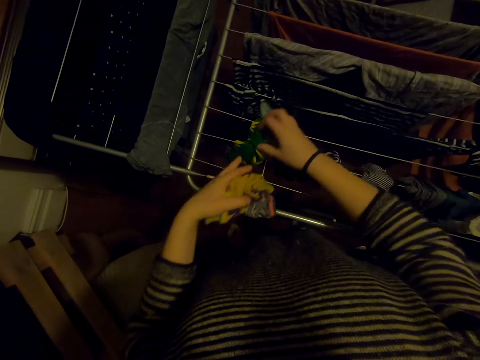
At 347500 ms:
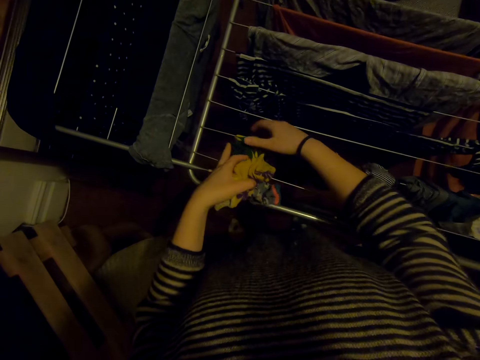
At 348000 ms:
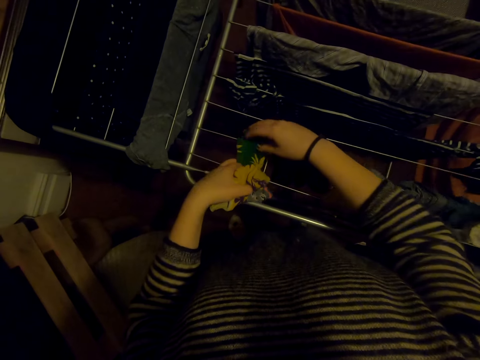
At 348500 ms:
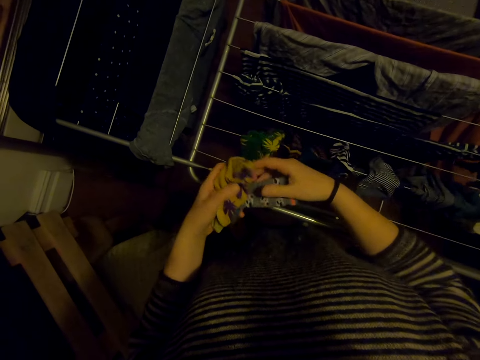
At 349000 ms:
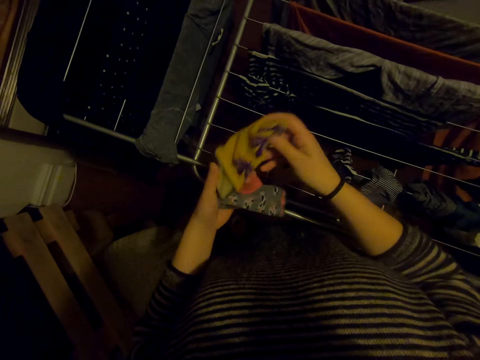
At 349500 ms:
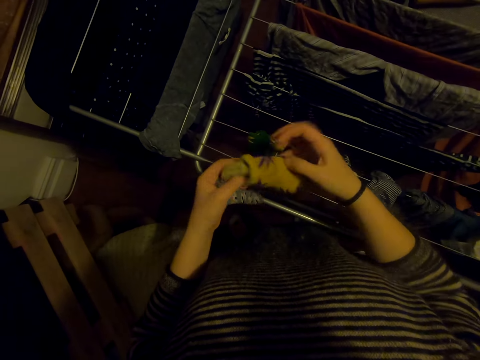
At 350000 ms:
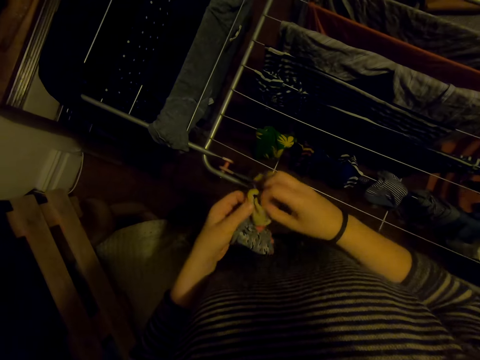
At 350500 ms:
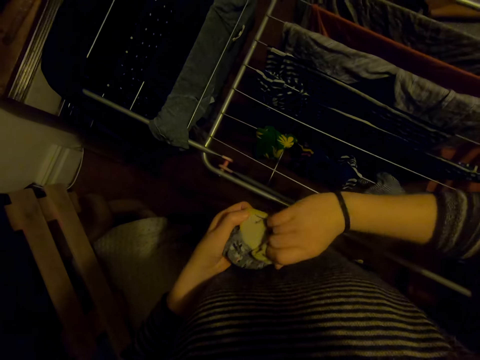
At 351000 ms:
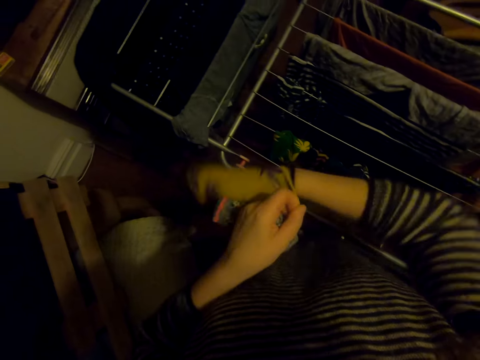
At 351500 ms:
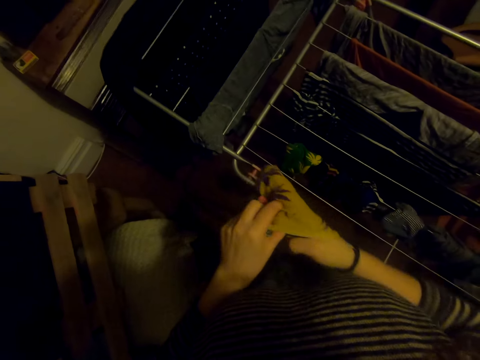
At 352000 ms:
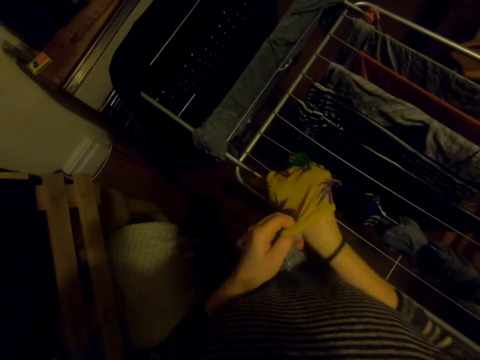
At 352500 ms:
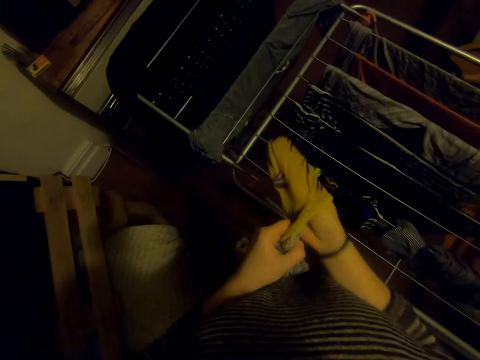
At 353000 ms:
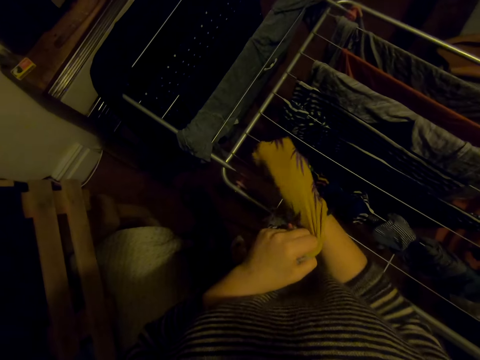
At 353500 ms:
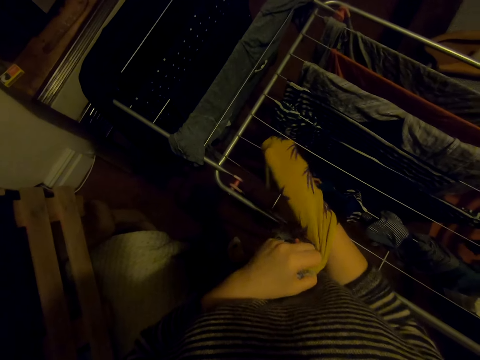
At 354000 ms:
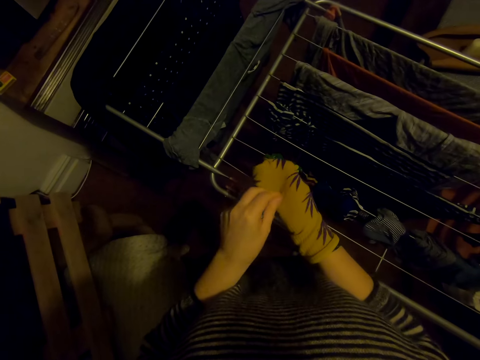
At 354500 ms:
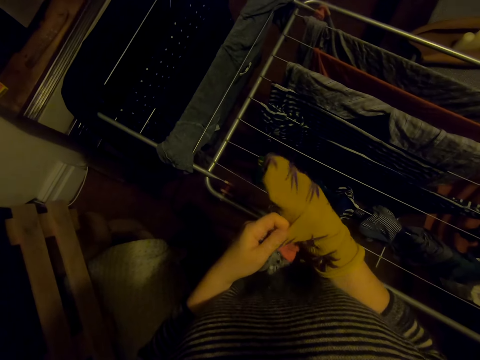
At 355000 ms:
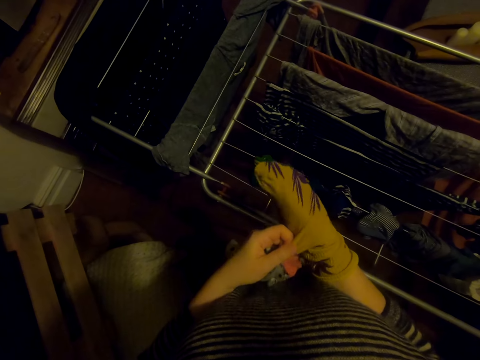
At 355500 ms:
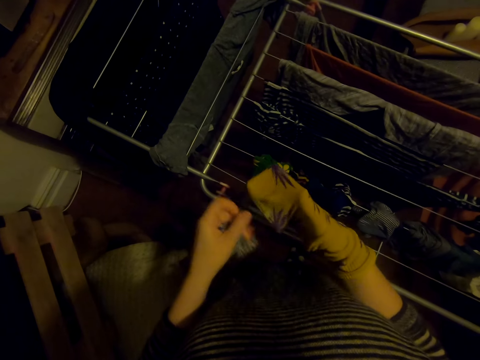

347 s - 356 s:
The camera wearer hangs the cloth on the cloth line. They stretch out the cloth.

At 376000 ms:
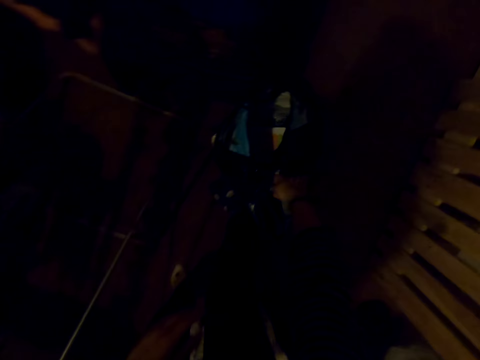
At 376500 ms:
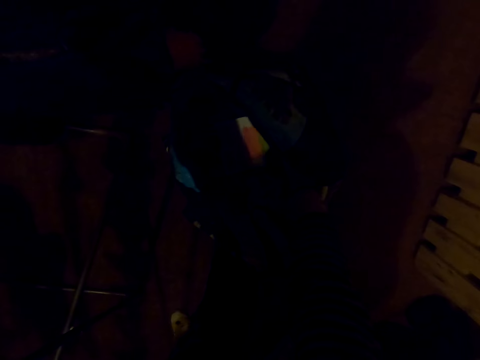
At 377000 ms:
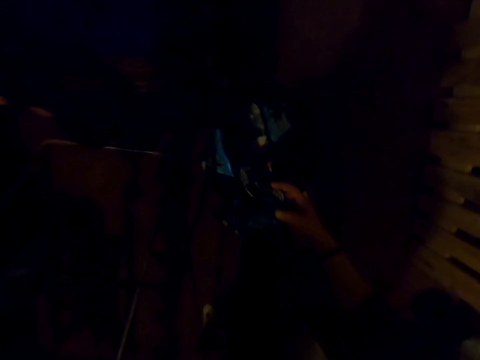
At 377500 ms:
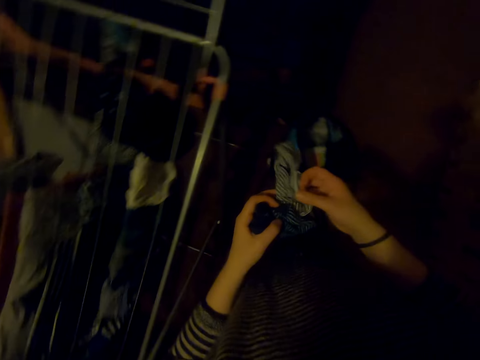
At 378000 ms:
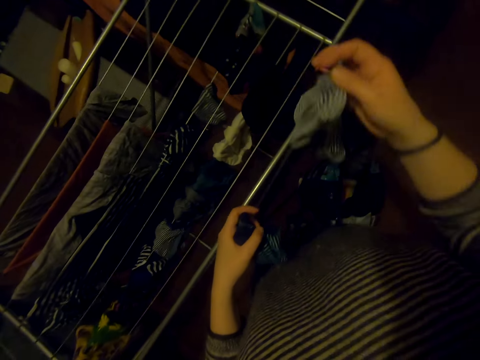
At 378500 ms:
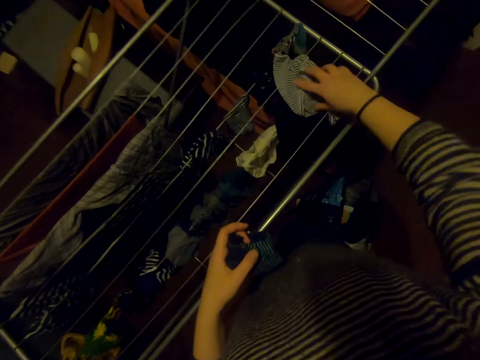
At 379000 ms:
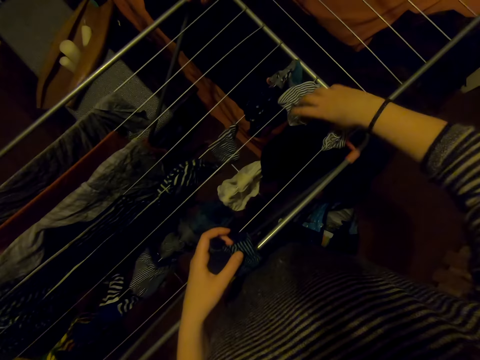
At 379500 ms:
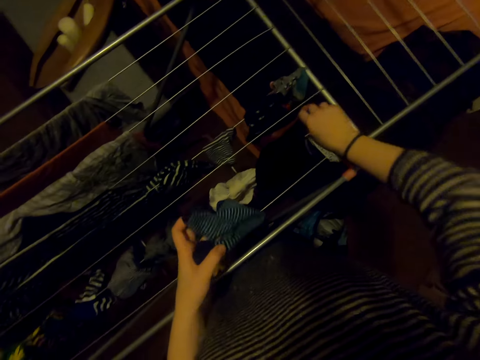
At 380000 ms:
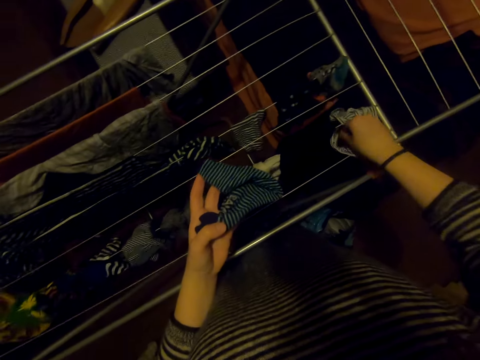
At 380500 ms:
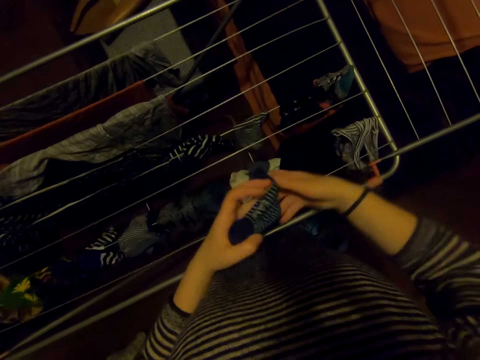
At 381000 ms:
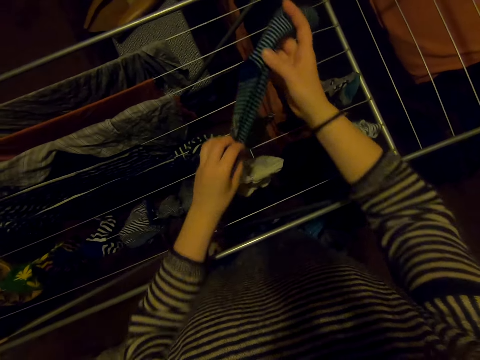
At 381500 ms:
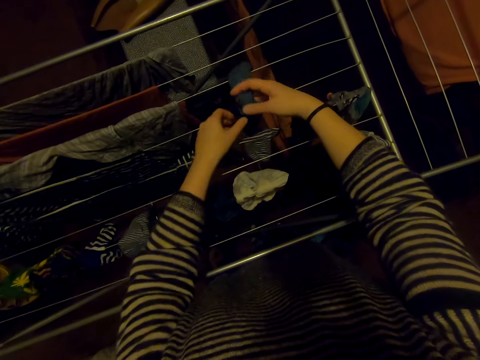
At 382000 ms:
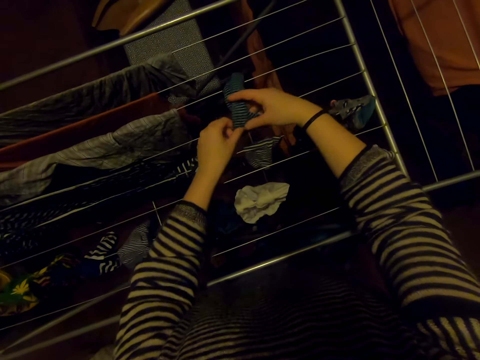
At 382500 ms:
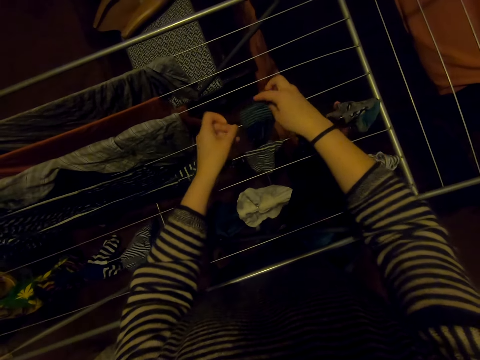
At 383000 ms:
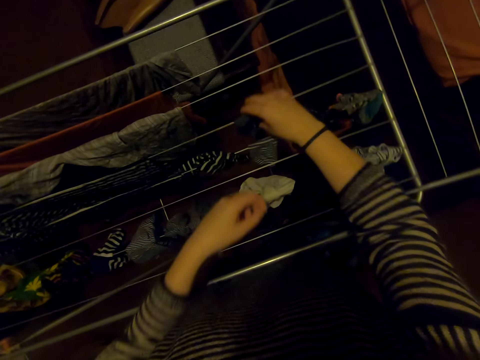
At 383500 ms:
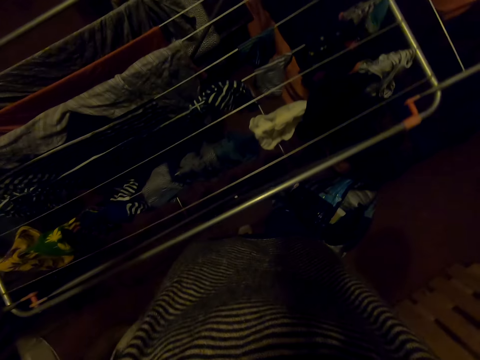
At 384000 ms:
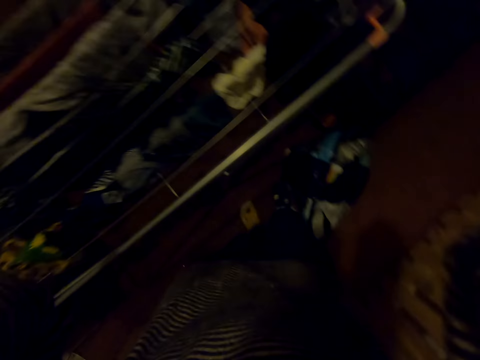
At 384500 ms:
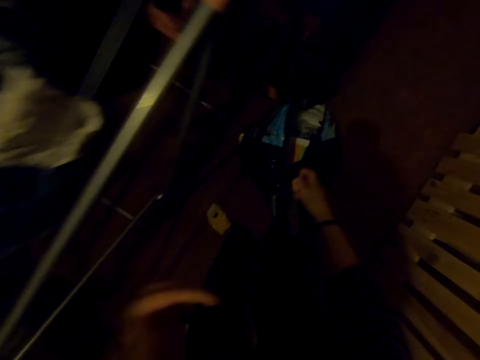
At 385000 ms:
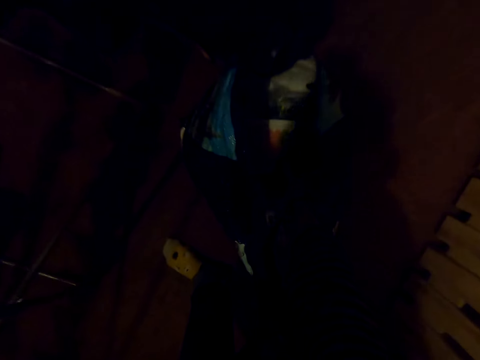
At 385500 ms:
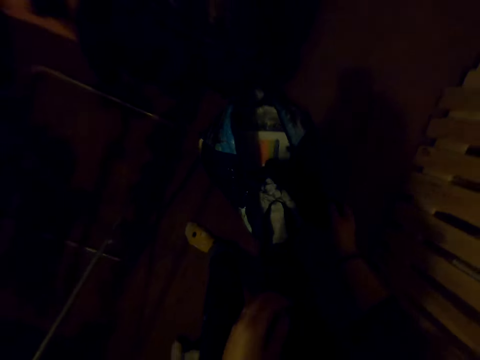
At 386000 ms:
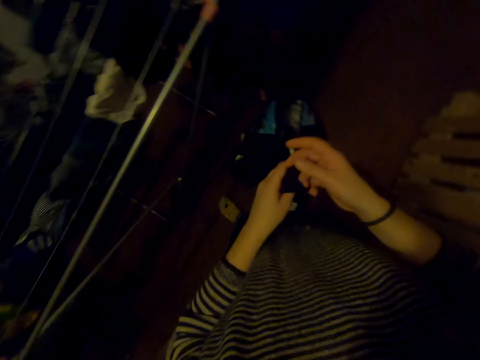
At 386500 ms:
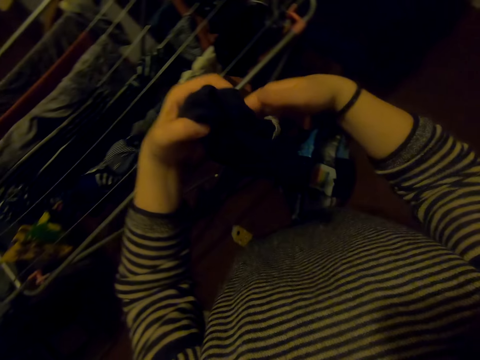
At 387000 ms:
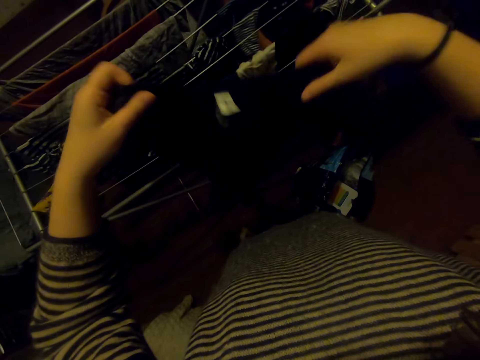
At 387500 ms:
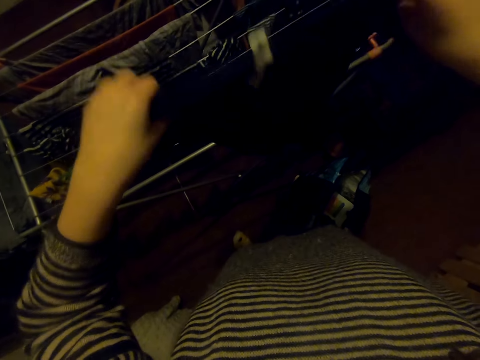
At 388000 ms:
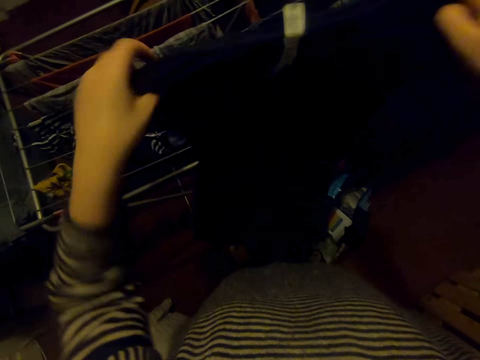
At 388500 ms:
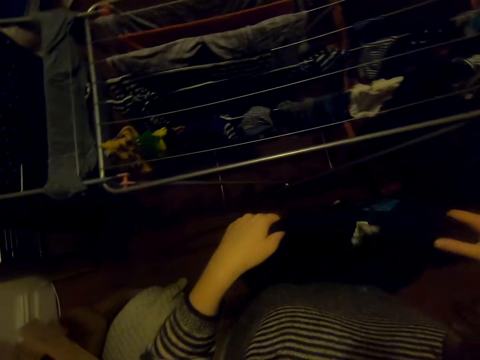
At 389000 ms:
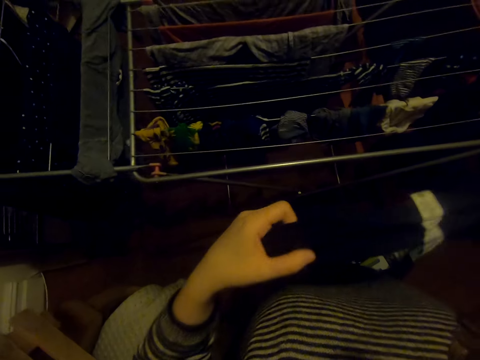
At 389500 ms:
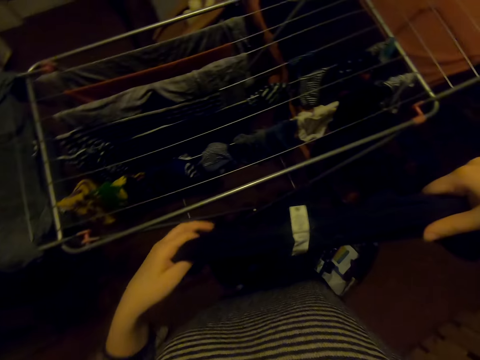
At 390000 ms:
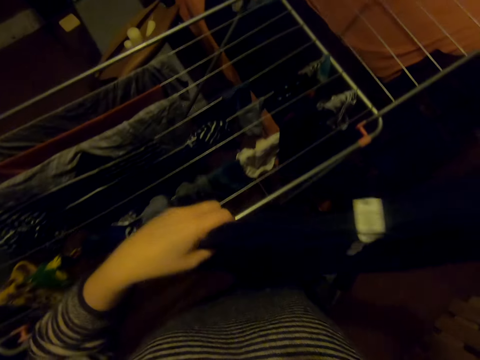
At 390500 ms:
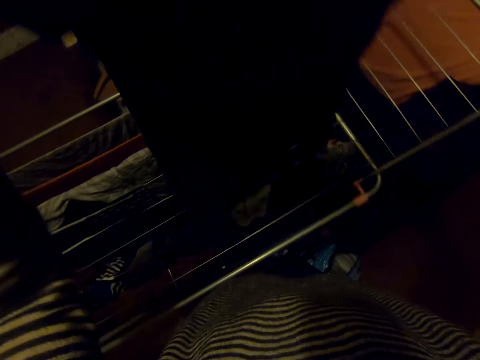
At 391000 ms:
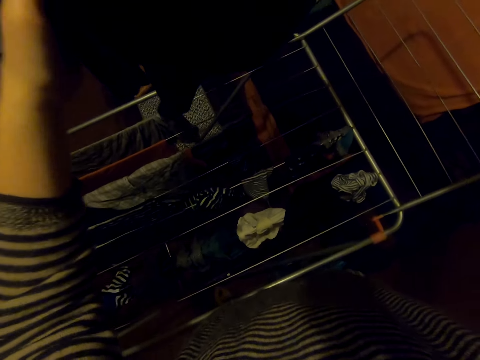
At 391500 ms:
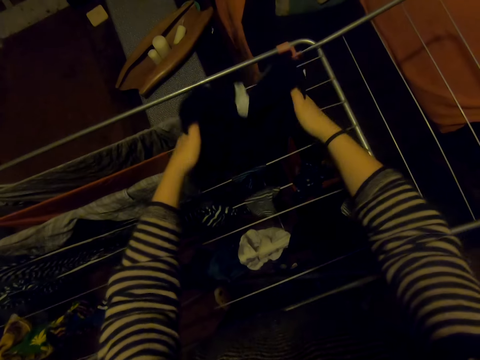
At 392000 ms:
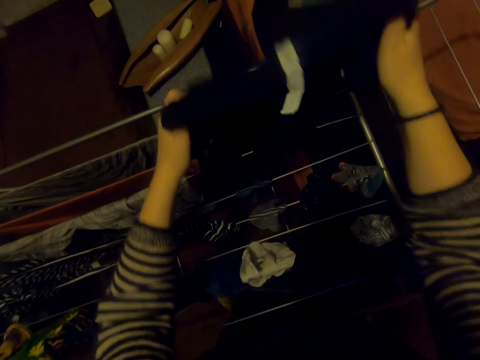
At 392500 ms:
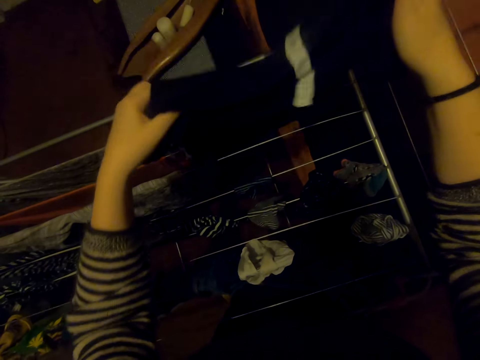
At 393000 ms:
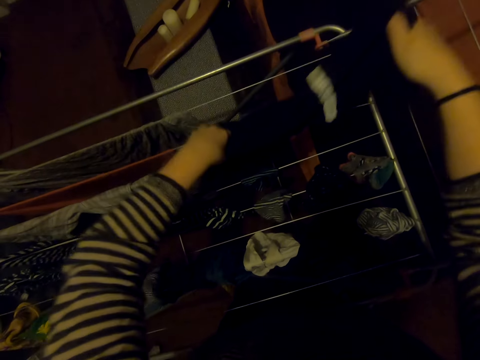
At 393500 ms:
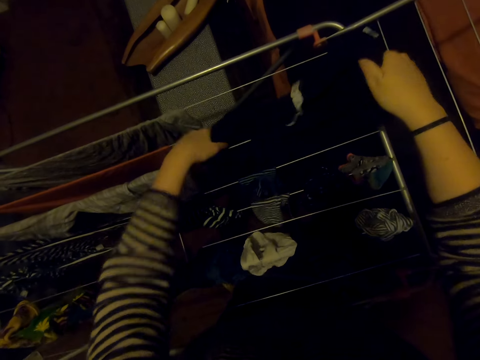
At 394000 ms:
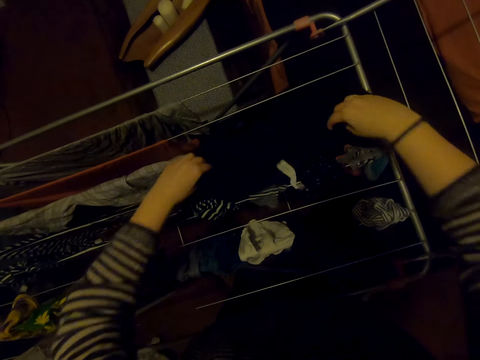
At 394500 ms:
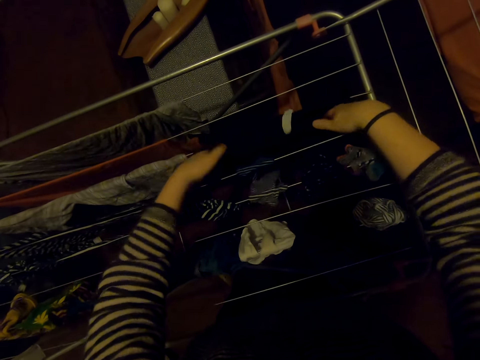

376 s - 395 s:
The camera wearer picks a cloth from the bag. They hang the cloth on the cloth line. They pick a cloth from the bag, stretch out the cloth, and hang the cloth on the cloth line.
